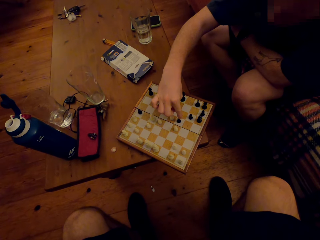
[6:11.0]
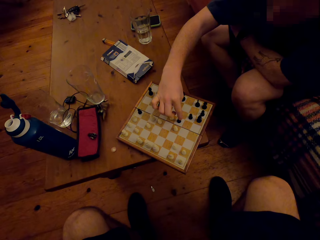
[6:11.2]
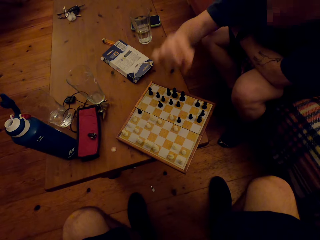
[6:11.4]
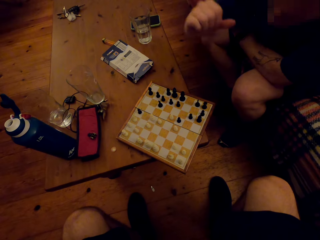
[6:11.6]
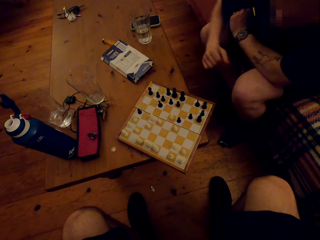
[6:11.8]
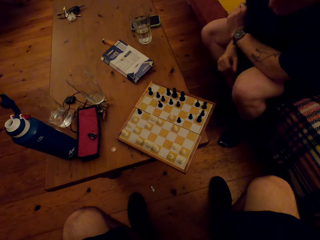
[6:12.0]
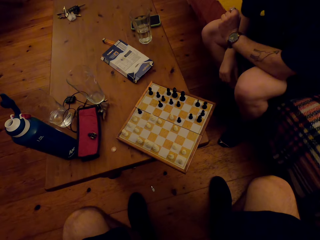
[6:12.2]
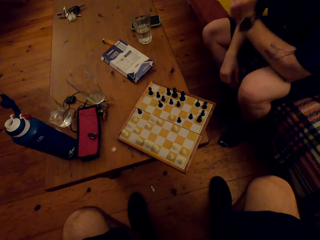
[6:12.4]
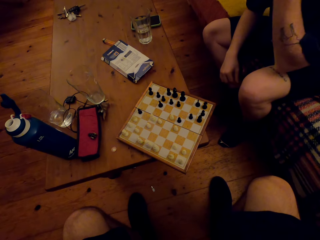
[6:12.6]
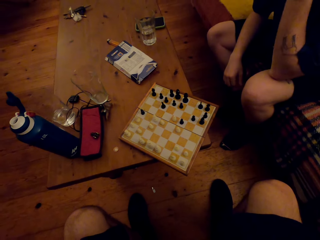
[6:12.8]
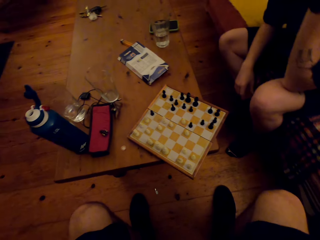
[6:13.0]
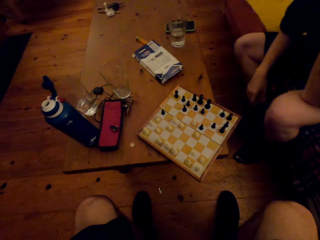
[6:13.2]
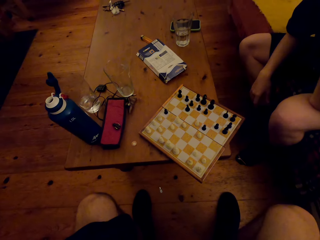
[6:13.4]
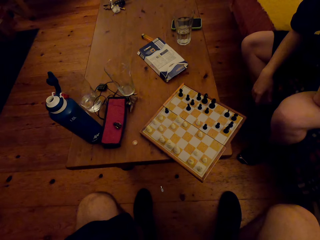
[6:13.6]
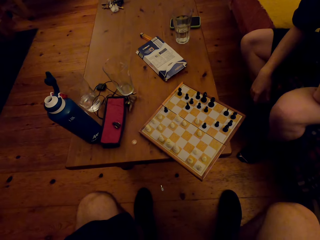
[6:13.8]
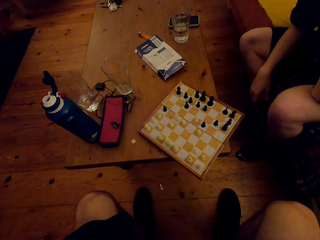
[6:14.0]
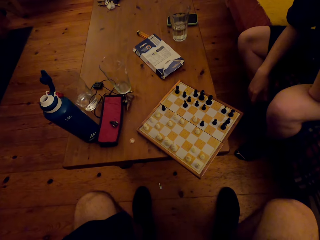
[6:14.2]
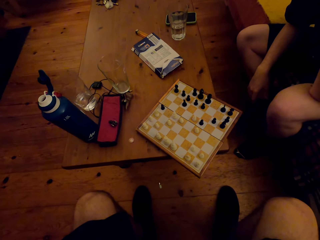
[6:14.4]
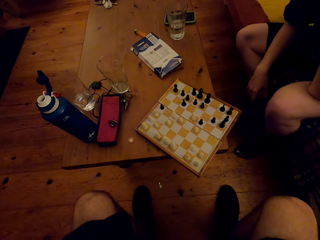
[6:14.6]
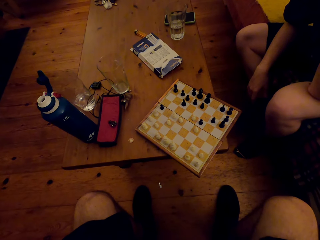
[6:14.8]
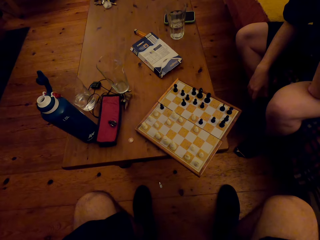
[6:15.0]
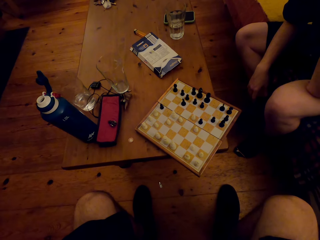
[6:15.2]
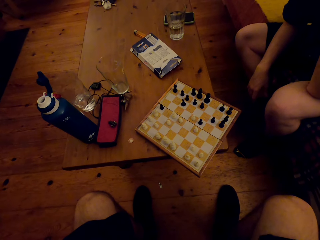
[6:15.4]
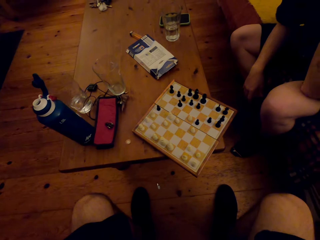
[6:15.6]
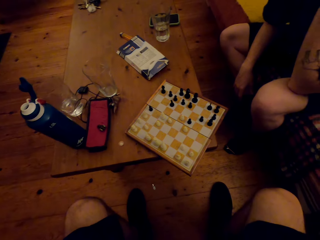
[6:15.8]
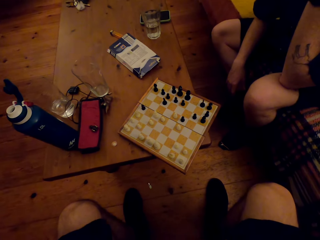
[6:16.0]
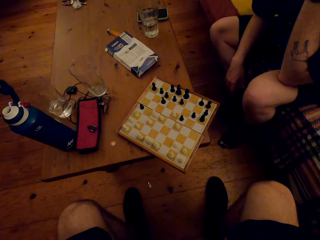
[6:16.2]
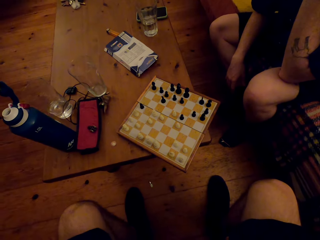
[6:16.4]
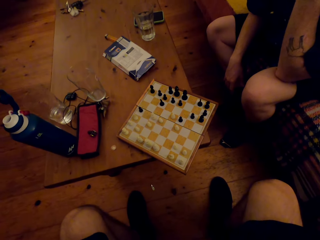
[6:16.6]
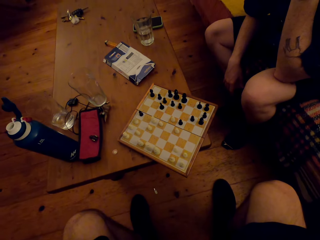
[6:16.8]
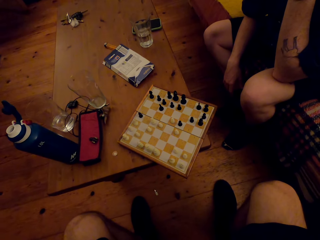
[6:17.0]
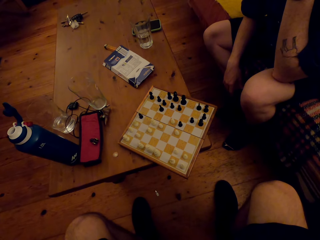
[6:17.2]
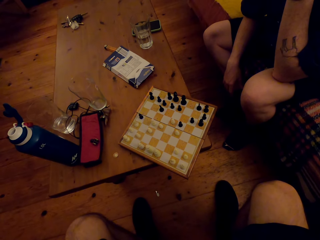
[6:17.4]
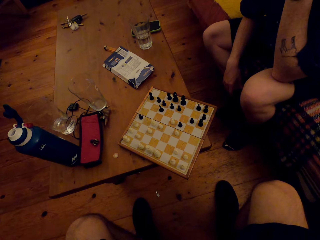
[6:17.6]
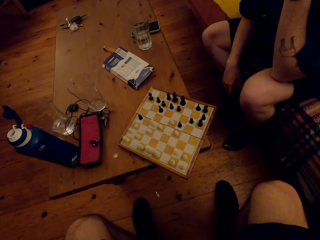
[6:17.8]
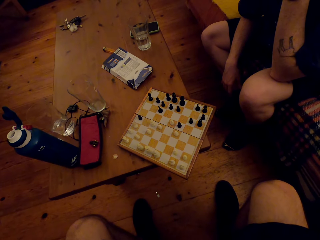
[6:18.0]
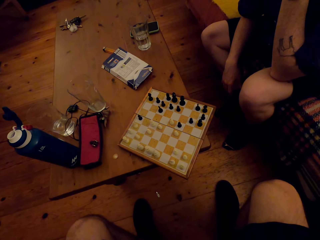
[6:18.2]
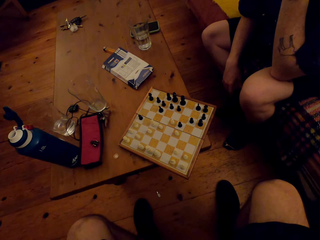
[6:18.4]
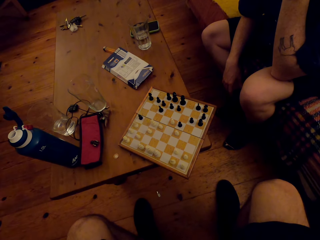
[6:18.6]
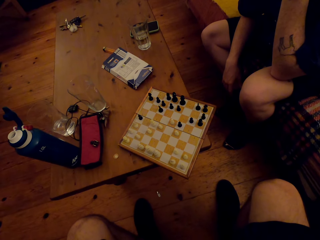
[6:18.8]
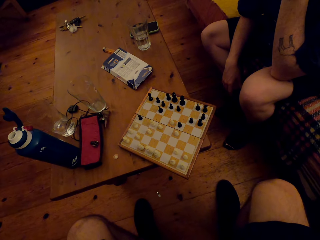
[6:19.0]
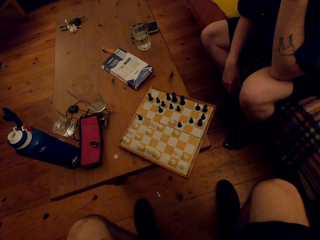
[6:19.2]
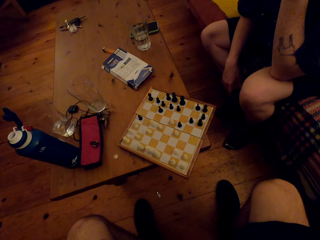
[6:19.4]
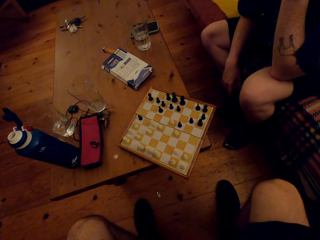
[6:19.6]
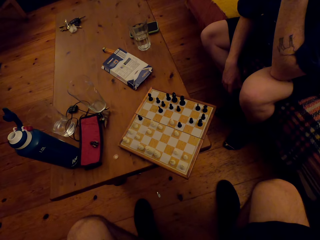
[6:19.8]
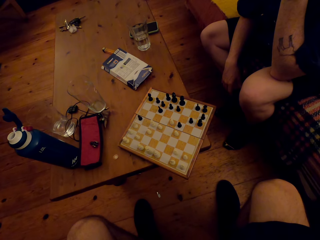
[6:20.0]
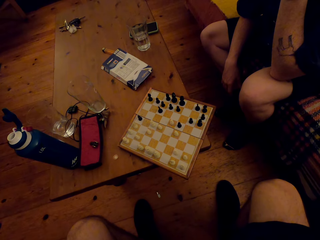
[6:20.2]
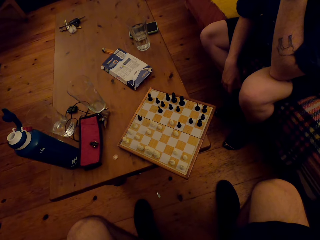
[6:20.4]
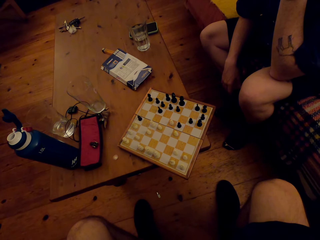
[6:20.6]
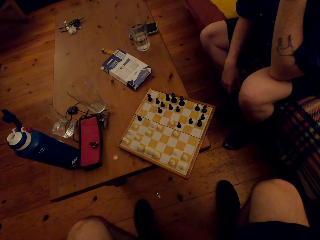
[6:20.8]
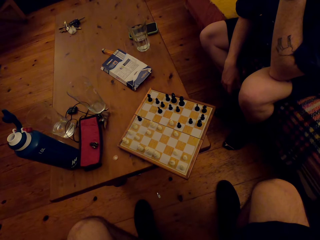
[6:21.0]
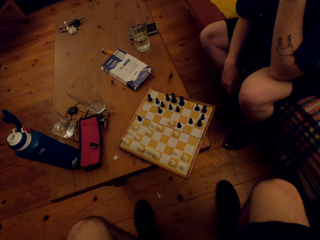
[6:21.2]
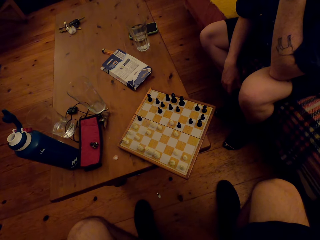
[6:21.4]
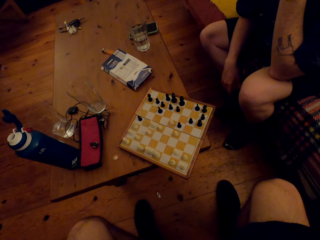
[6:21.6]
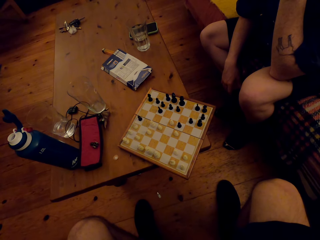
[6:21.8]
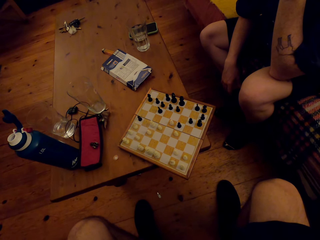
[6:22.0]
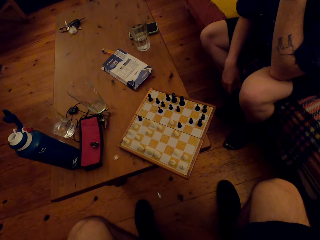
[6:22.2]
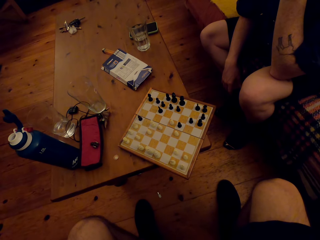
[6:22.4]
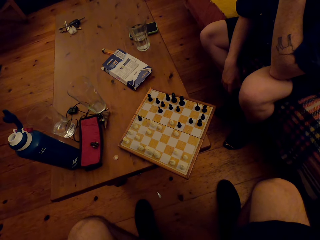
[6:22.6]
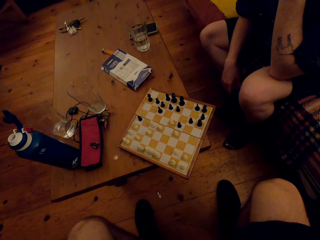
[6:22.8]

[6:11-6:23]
A man lifts up his hand and touches the pawn. The man puts down his right hand and lifts up his left hand.

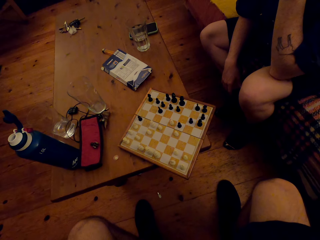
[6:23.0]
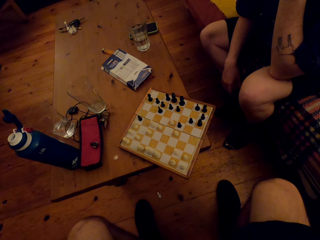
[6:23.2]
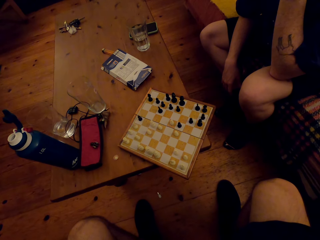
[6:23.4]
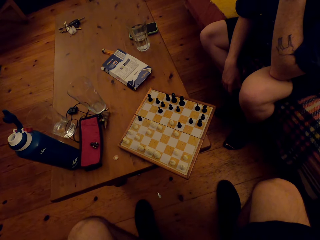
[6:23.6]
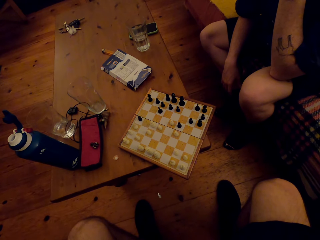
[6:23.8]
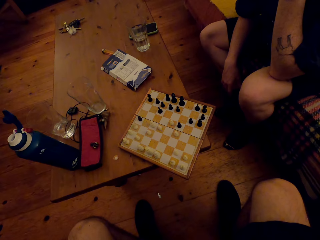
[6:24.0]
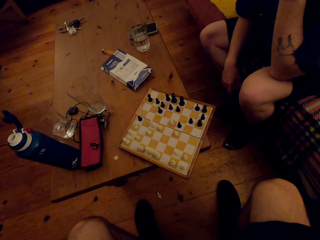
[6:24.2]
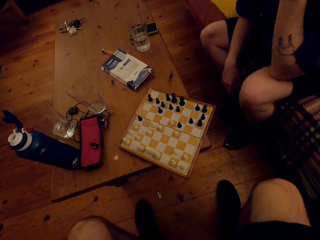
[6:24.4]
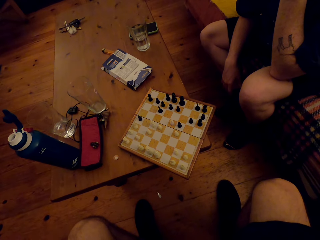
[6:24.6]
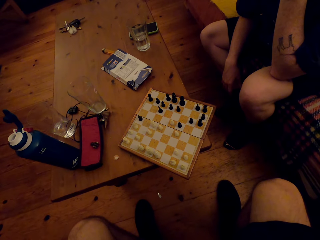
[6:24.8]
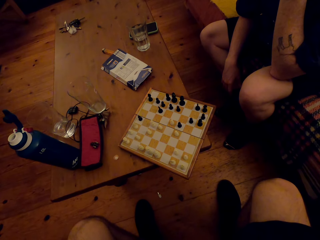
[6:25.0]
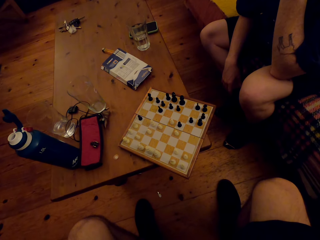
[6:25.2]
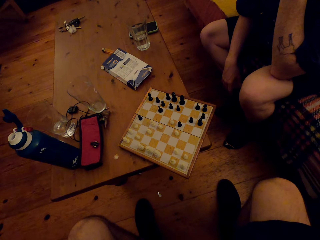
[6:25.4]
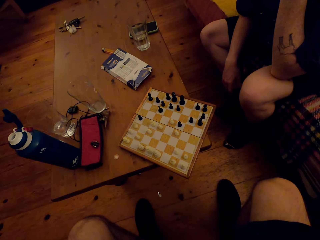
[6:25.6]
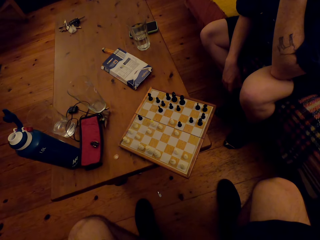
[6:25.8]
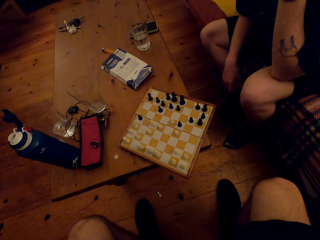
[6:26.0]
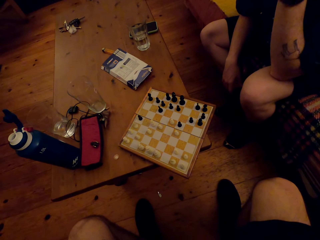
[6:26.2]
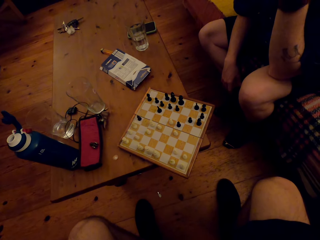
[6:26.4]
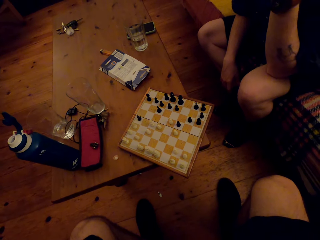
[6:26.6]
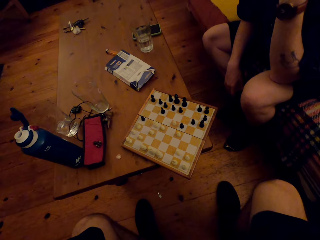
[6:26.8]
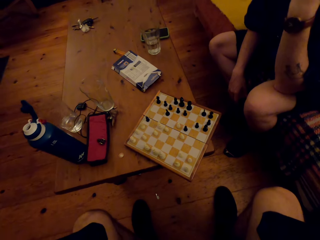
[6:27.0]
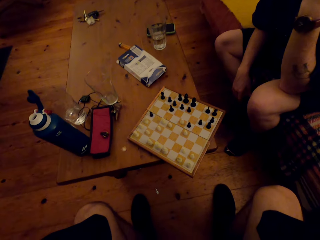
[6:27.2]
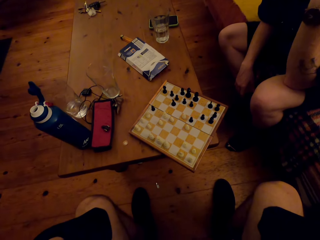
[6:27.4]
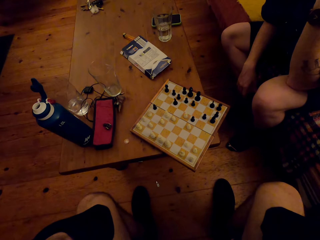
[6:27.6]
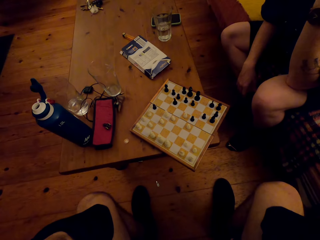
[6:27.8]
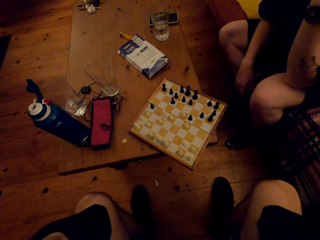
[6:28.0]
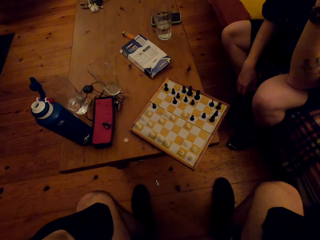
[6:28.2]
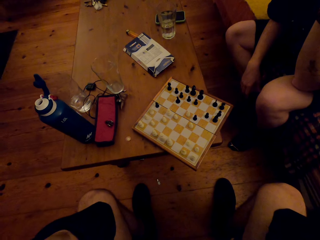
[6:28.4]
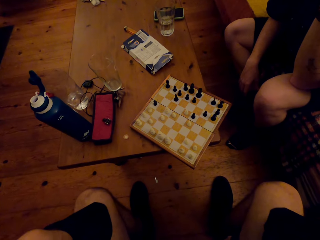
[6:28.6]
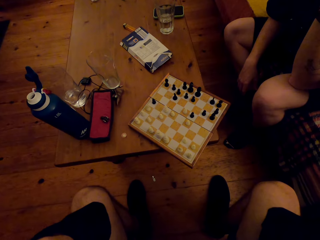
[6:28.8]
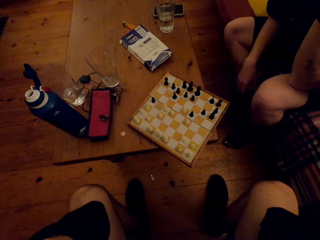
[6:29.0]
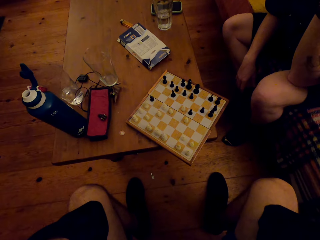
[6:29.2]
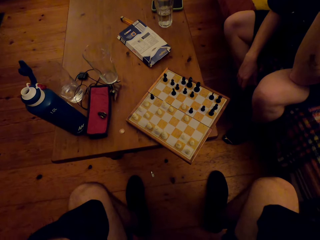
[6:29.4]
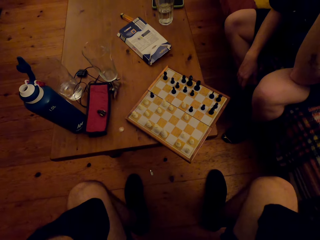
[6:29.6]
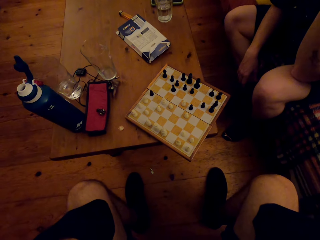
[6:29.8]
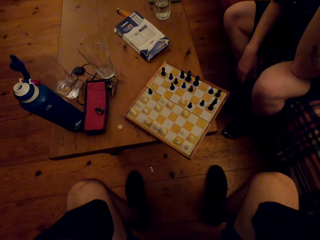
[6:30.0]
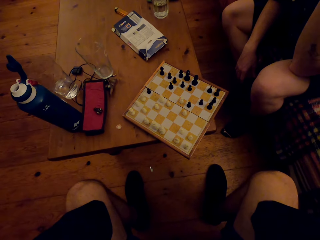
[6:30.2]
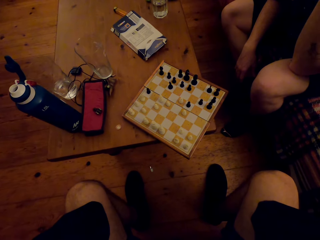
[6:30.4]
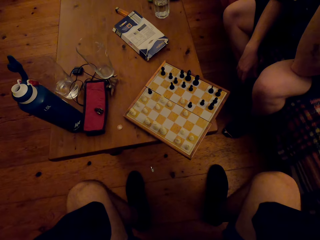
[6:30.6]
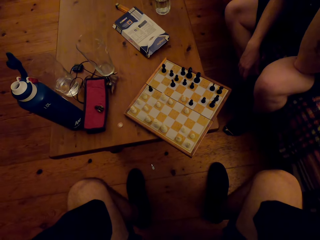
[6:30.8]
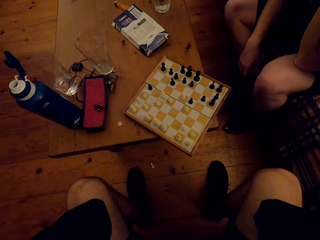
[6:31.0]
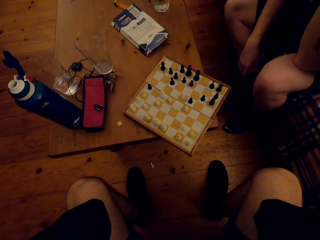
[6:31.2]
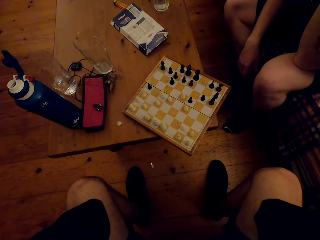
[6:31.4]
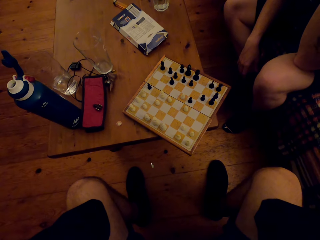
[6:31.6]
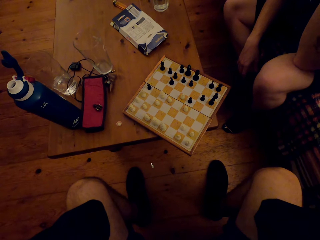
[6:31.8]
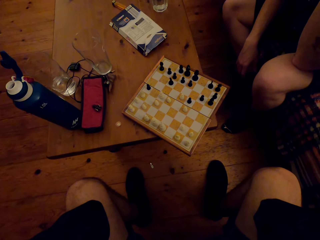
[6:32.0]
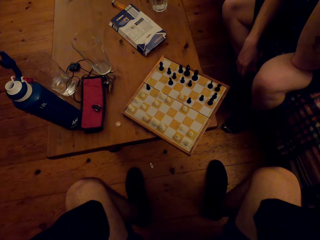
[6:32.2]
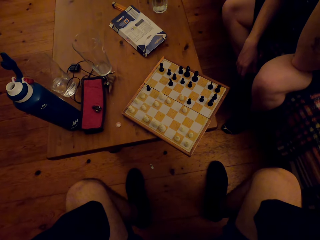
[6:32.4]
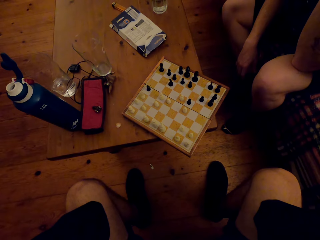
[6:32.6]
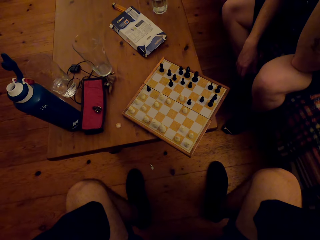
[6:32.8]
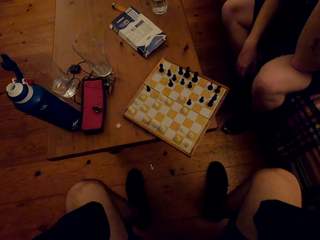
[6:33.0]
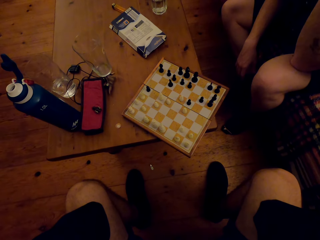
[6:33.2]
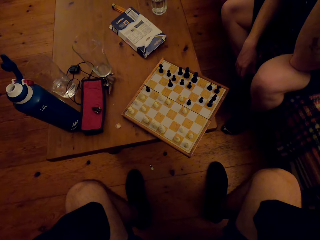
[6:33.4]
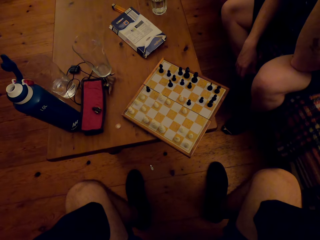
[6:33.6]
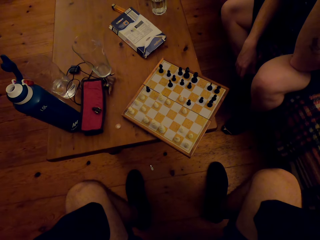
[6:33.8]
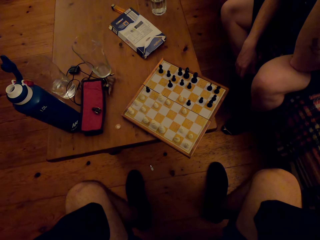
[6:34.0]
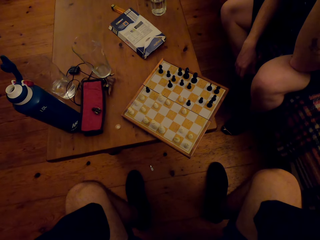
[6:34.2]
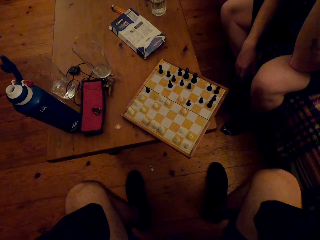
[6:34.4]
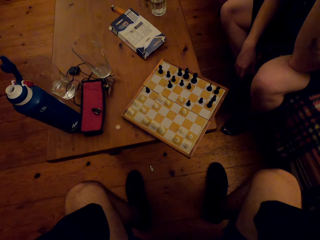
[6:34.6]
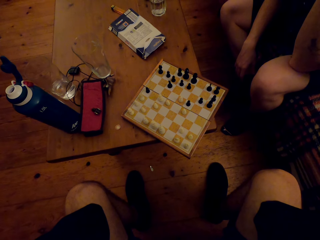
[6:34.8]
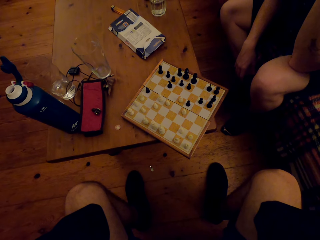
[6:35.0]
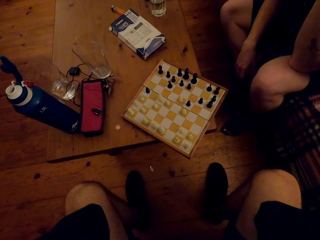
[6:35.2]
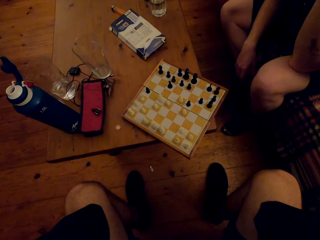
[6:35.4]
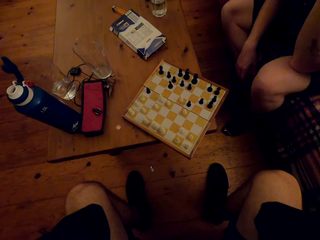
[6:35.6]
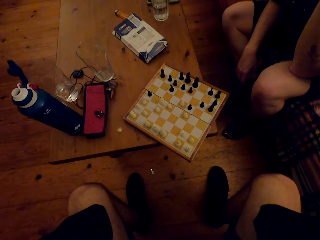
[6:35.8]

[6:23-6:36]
The camera wearer looks at the chess. A man moves his hand. The camera wearer looks at the chess.
